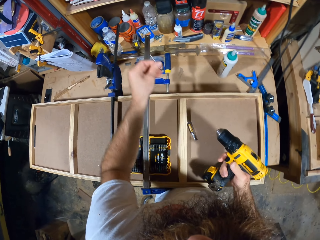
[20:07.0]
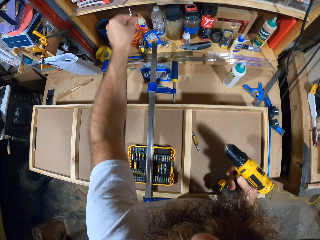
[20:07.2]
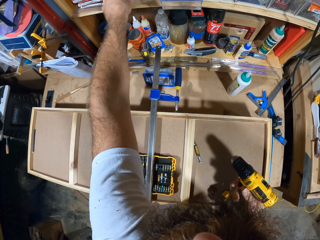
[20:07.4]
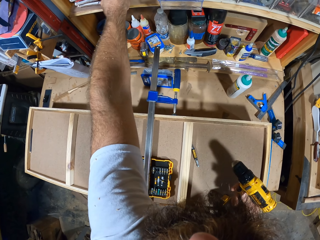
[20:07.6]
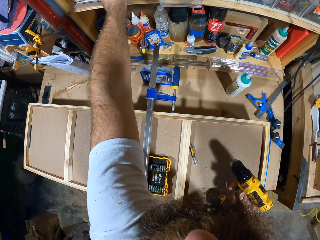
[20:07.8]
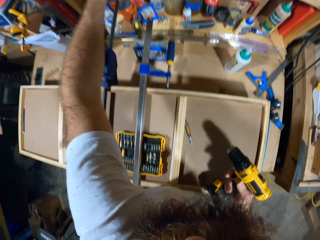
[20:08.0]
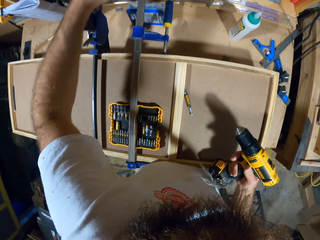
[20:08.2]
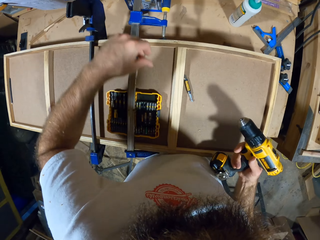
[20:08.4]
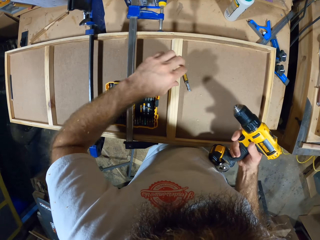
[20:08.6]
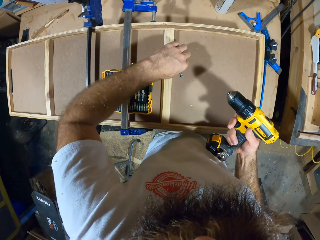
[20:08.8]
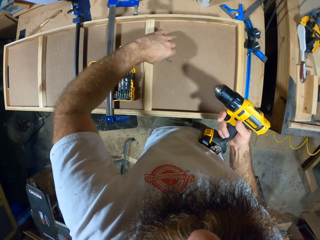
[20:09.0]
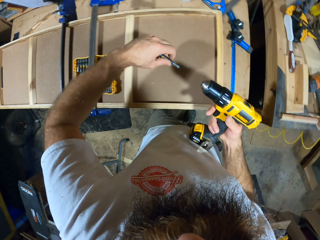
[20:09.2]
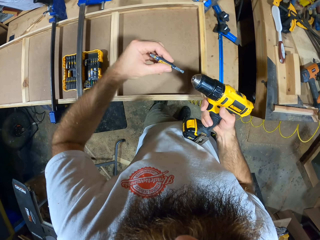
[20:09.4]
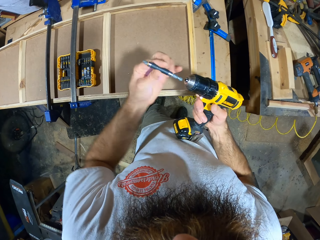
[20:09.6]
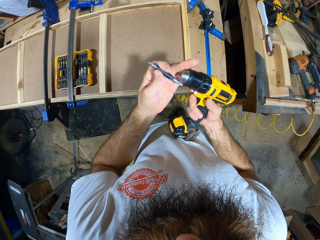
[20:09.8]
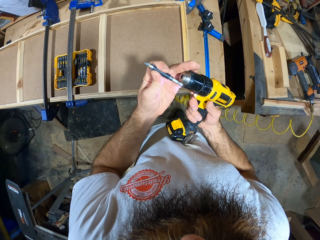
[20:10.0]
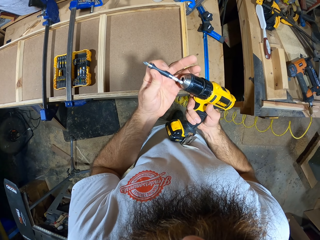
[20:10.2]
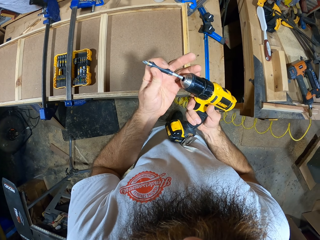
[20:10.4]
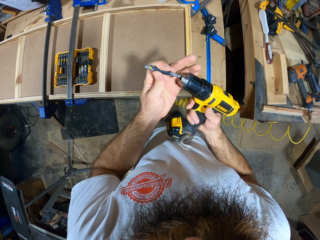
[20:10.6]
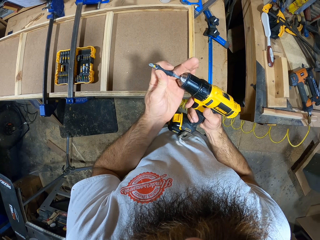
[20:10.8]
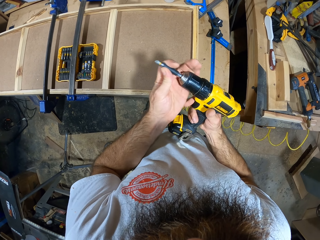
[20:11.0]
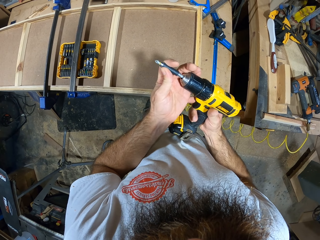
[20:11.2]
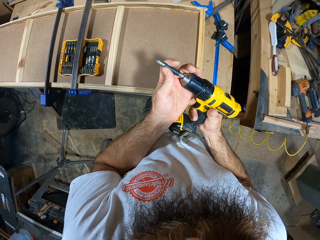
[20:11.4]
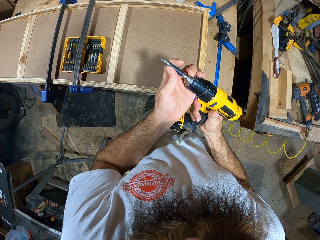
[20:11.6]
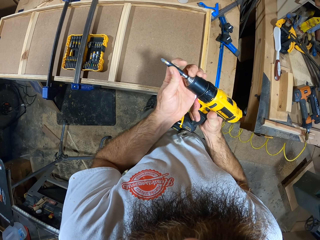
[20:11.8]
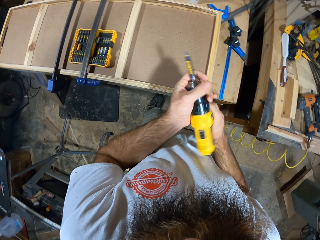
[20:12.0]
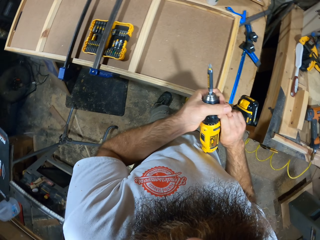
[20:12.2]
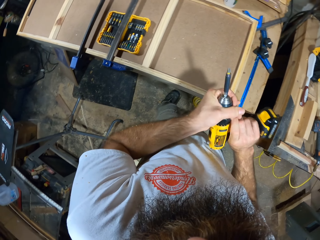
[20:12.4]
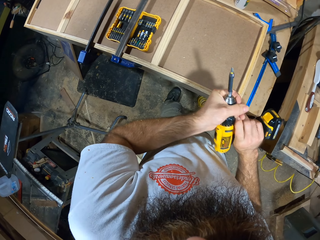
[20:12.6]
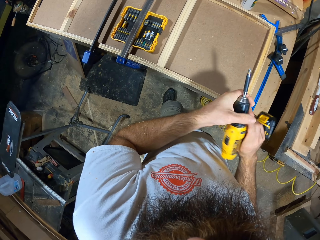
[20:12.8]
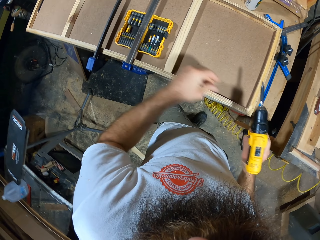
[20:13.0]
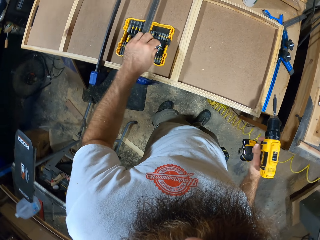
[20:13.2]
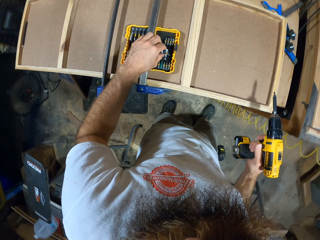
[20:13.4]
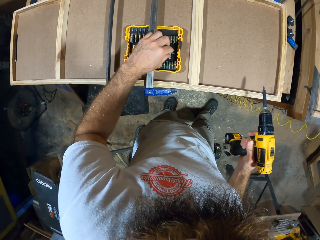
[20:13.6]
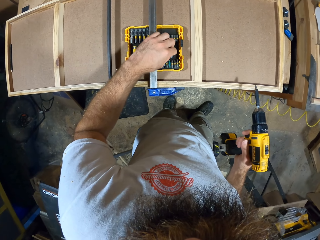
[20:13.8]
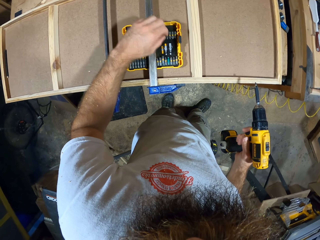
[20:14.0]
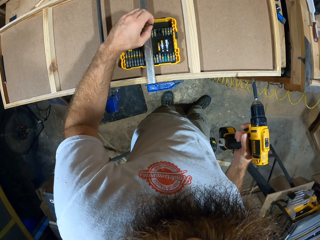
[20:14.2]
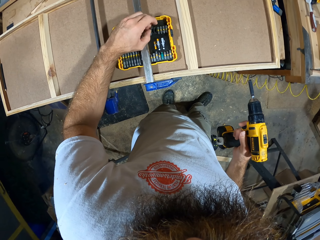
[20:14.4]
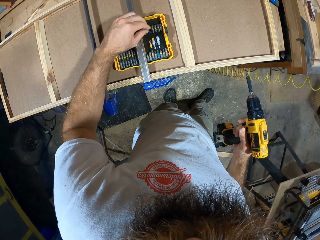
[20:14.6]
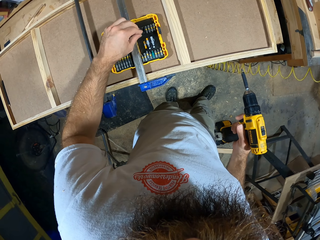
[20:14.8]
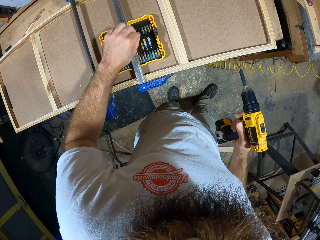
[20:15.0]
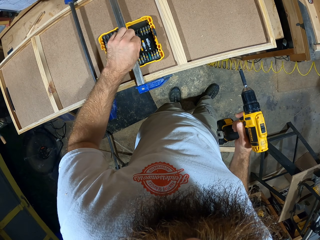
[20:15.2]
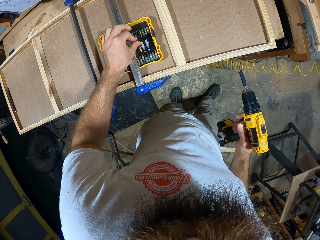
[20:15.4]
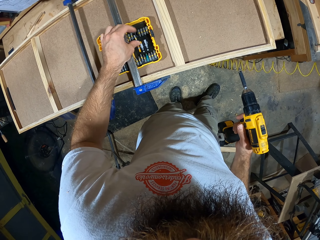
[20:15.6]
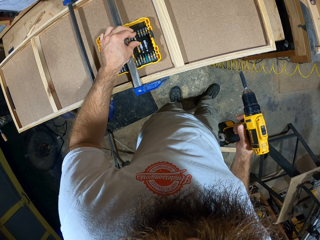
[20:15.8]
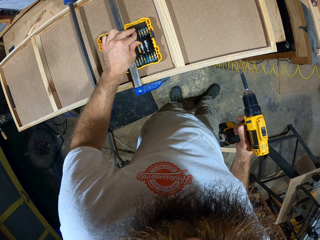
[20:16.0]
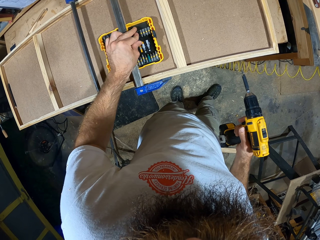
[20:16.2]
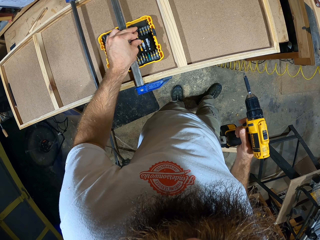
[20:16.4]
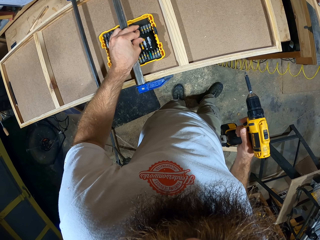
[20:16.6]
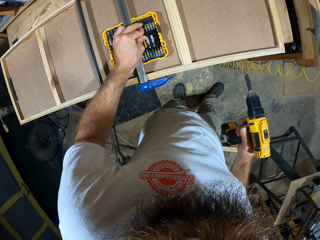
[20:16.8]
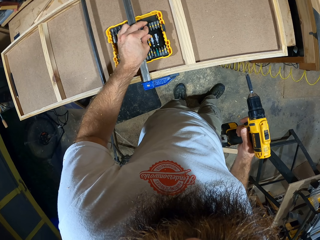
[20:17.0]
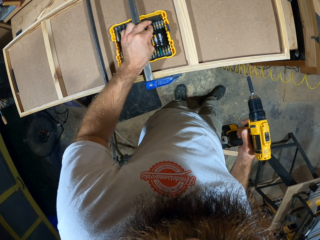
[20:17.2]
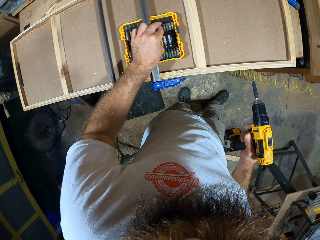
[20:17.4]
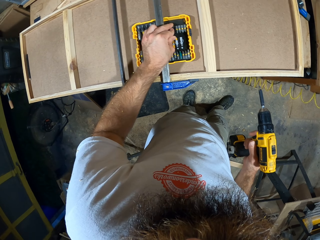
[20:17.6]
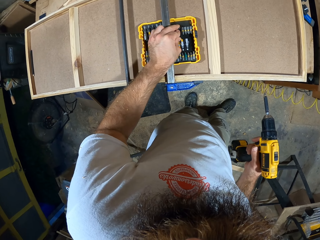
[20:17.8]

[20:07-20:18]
The camera wearer drops the drill of the drill gun on a cupboard with his left hand. He picks up the drill from the woodwork with his left hand. He puts the drill in his left hand on the drill gun in his right hand. He picks up a screw from a pack of screws on the woodwork with his left hand. He touches something.

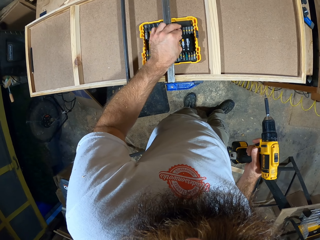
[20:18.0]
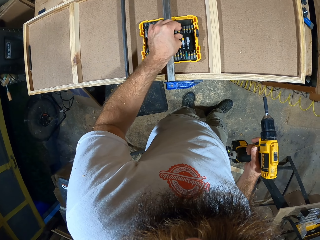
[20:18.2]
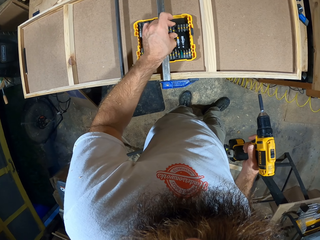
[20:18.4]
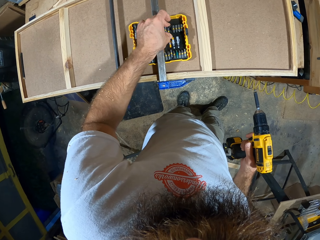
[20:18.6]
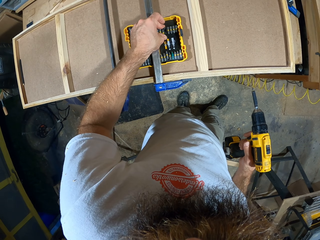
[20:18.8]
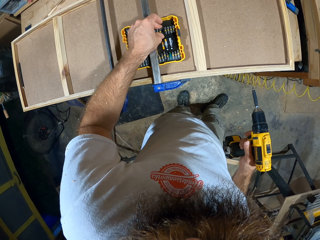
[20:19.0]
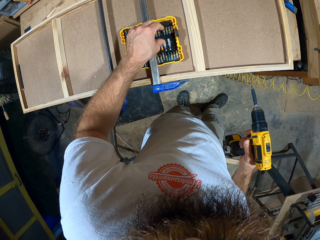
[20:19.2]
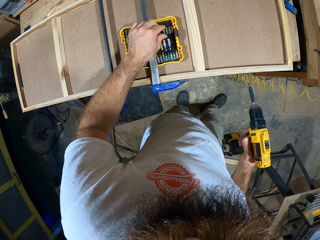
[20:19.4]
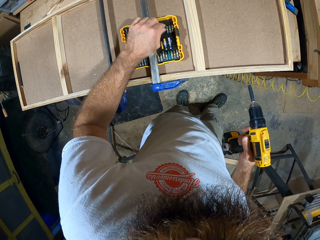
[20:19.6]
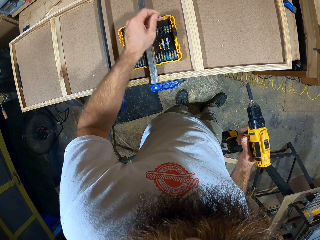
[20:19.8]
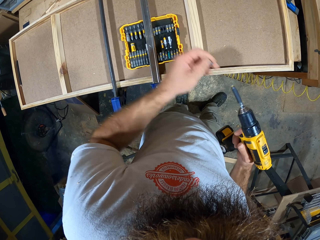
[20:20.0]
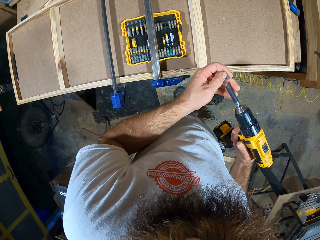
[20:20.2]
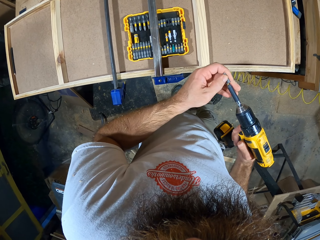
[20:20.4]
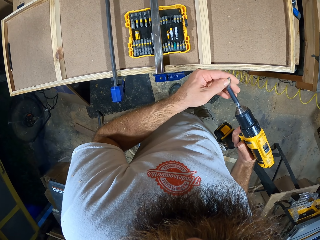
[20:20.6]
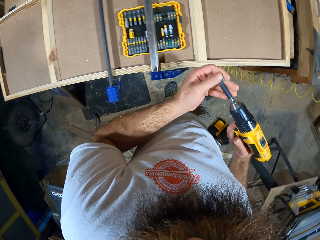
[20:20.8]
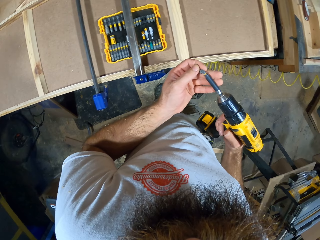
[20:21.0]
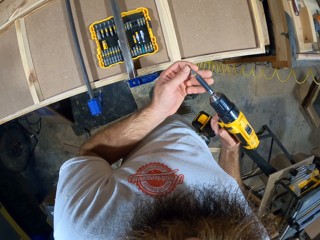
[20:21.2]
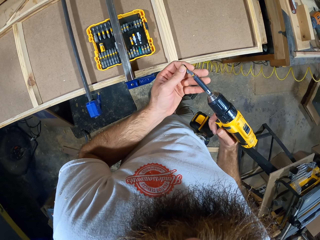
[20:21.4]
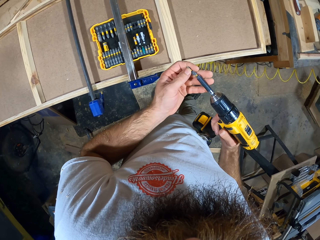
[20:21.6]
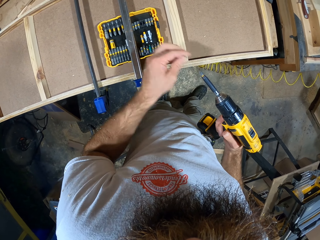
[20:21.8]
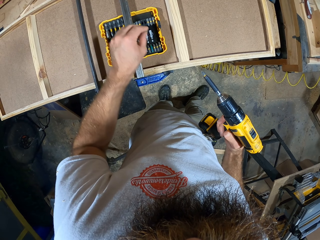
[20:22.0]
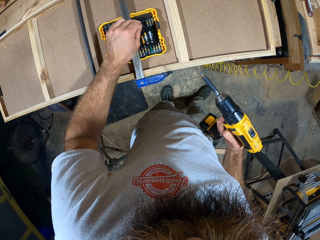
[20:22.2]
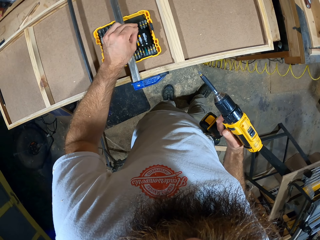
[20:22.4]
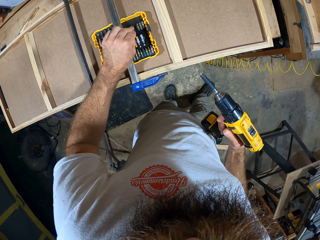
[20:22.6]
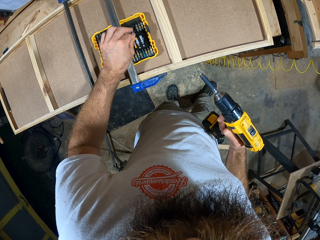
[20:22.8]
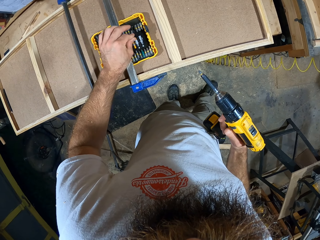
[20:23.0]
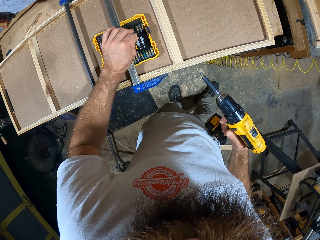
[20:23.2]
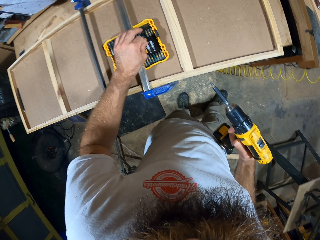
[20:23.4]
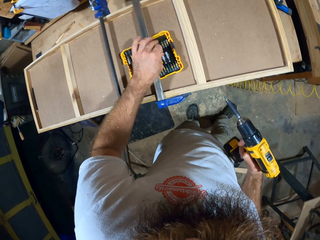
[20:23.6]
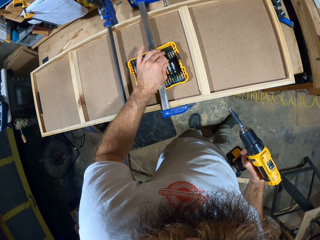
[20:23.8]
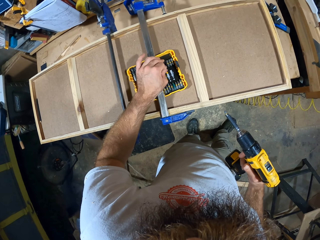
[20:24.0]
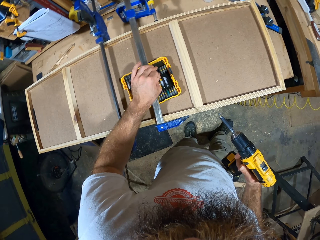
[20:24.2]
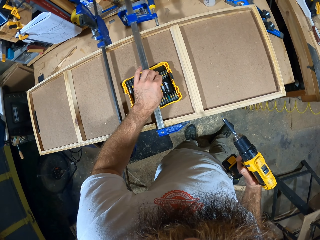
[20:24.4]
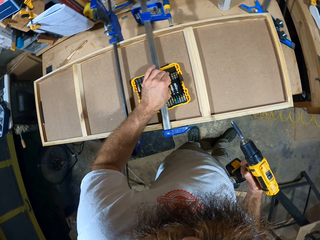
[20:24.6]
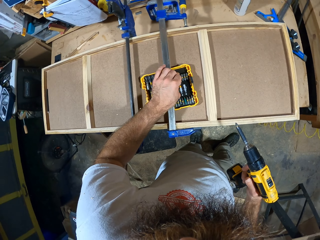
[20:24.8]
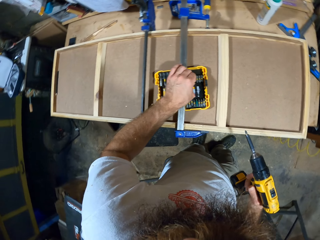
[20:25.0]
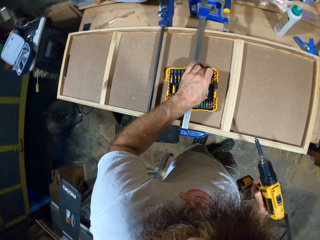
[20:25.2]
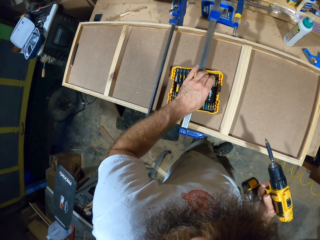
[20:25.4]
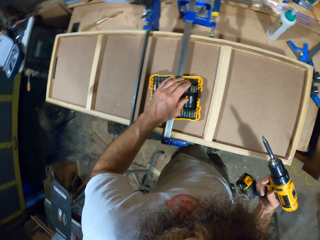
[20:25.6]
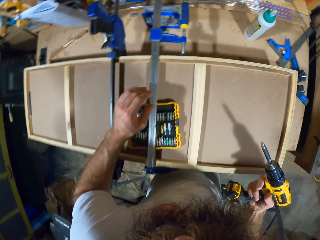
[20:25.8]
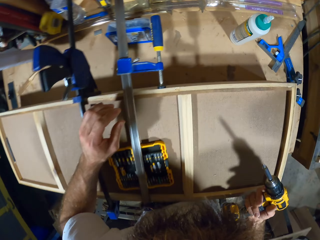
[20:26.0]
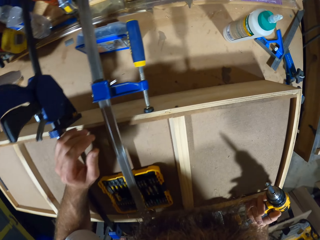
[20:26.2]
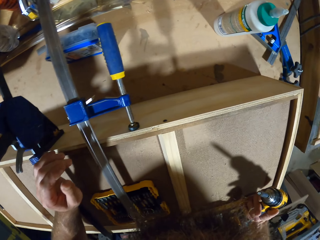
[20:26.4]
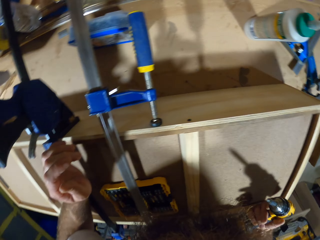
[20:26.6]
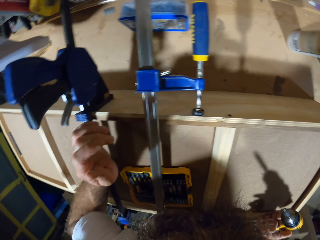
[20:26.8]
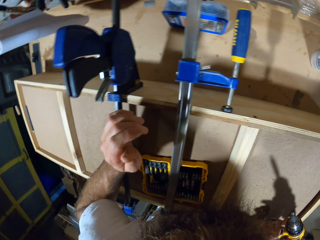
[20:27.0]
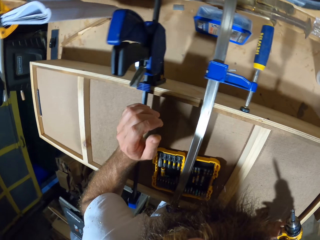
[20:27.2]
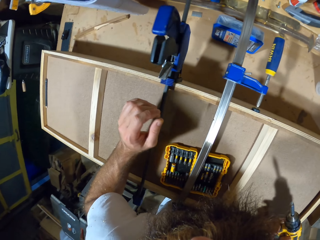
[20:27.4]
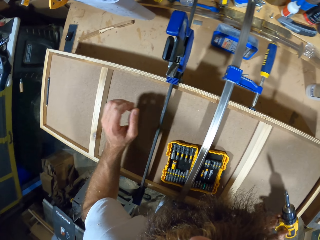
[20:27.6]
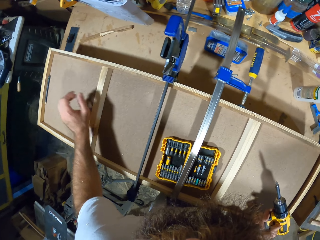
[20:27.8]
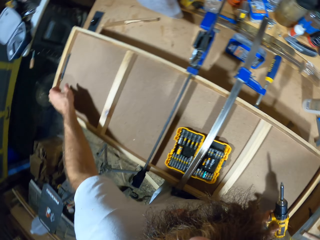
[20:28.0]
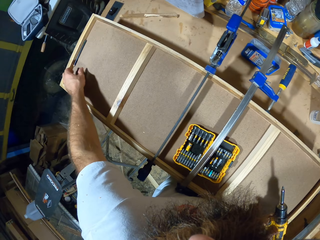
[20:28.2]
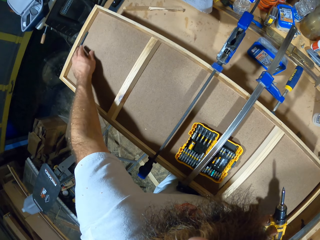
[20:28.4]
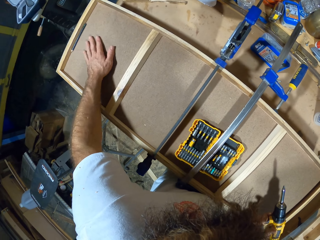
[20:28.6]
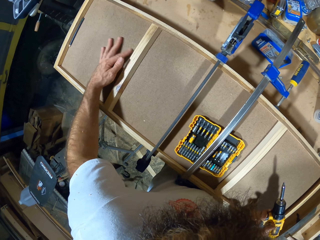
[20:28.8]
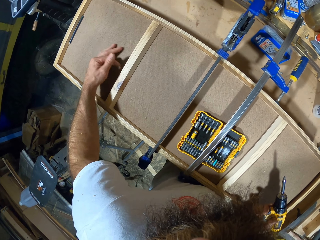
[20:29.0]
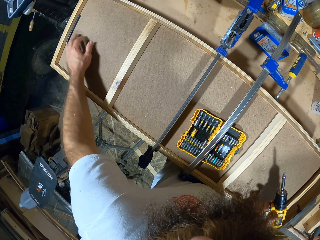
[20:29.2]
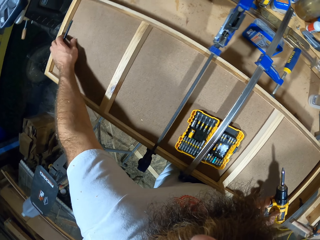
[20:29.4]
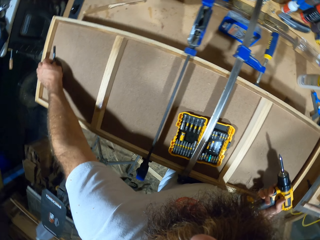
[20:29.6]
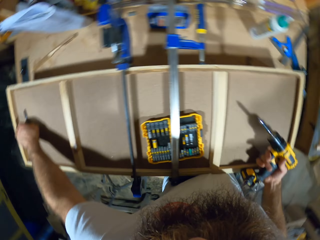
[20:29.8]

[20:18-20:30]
The camera wearer puts the screw on the drill gun with his left hand. He drops the screw on the pack of screws with his left hand. He touches the screws on the drill gun with his left hand. He looks around the workshop. He picks up a pencil from the woodwork with his left hand. He touches the board.
